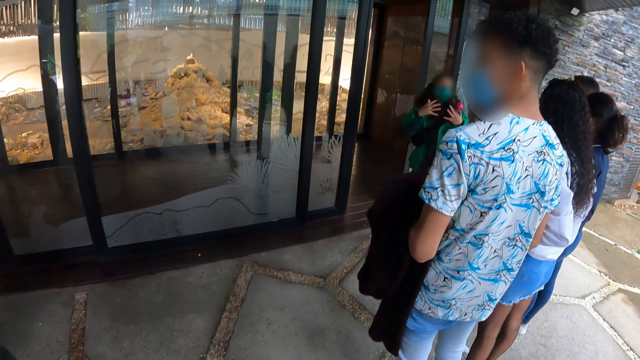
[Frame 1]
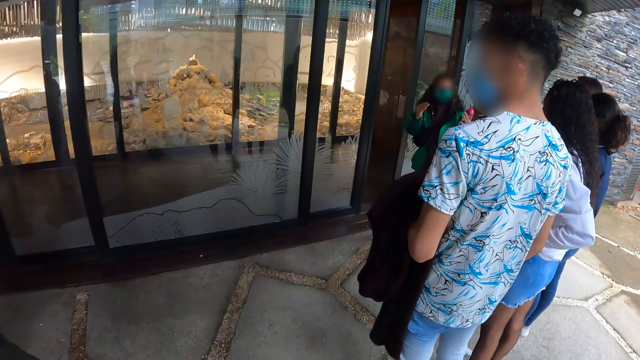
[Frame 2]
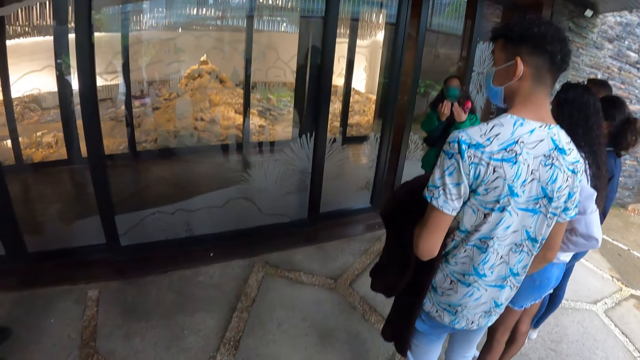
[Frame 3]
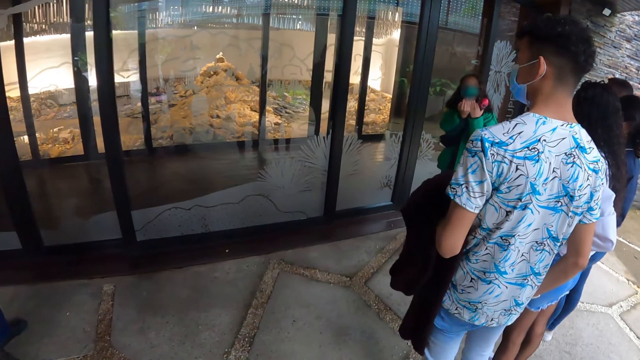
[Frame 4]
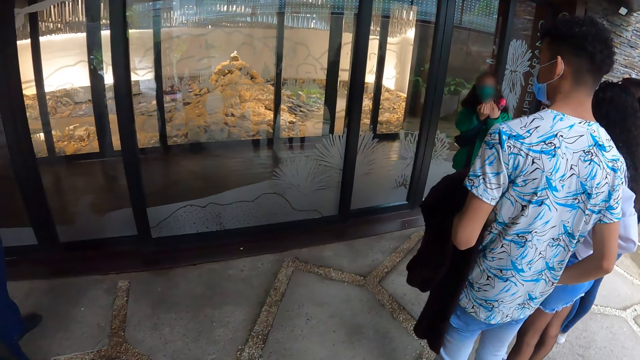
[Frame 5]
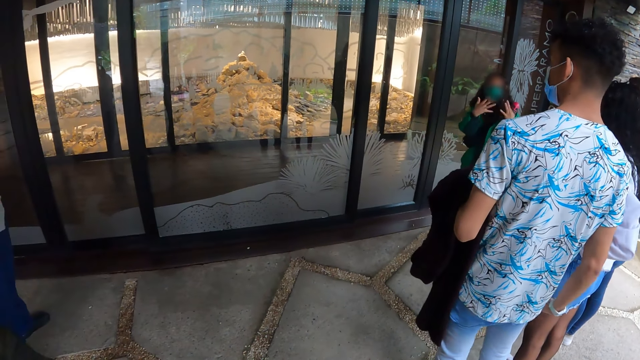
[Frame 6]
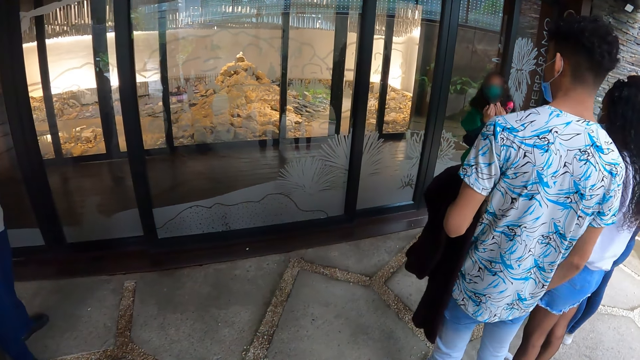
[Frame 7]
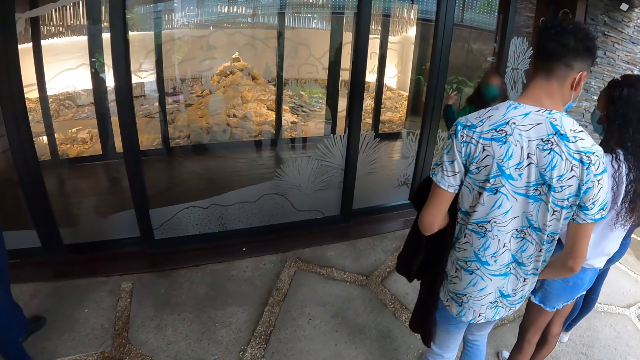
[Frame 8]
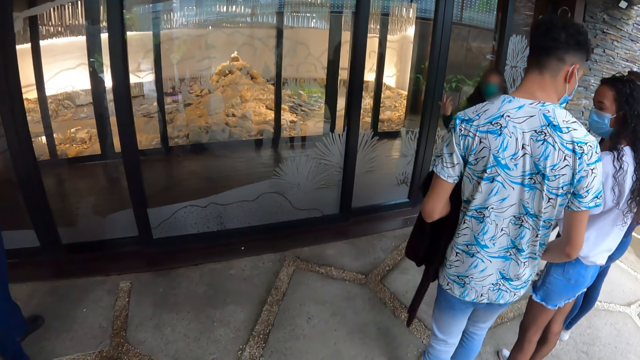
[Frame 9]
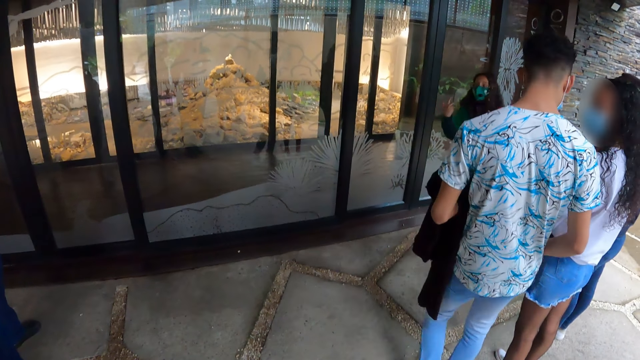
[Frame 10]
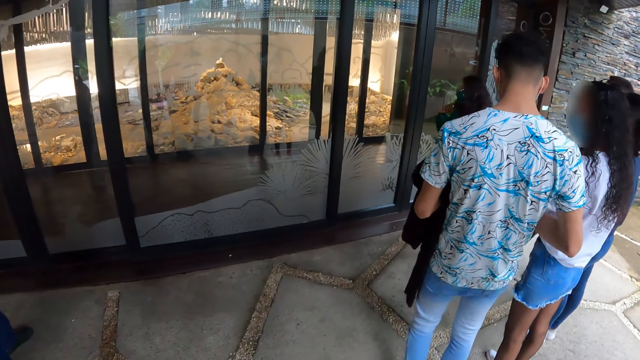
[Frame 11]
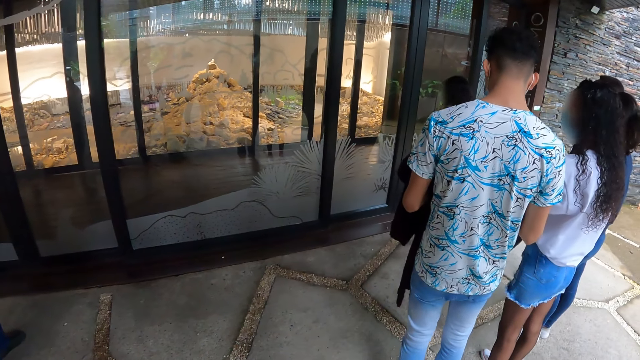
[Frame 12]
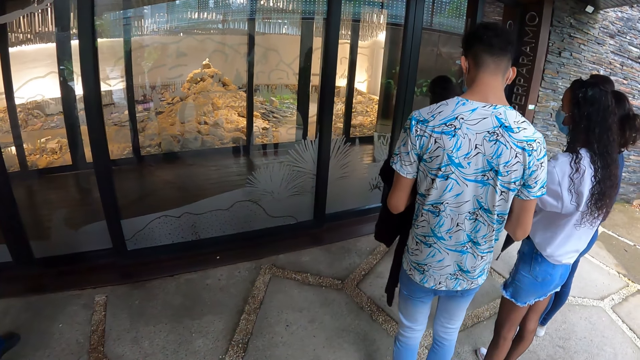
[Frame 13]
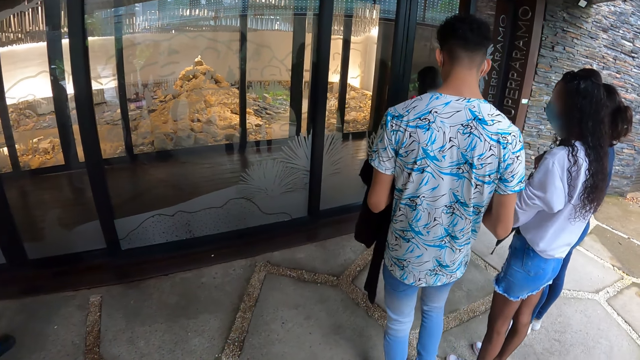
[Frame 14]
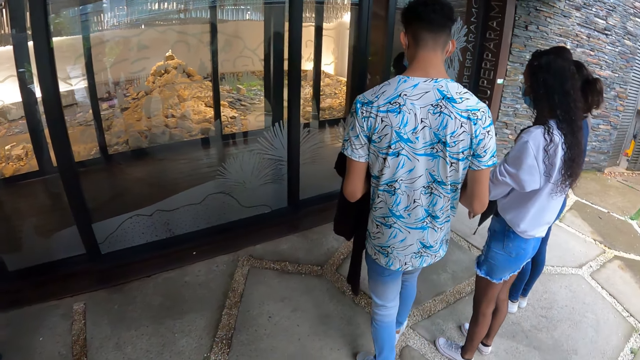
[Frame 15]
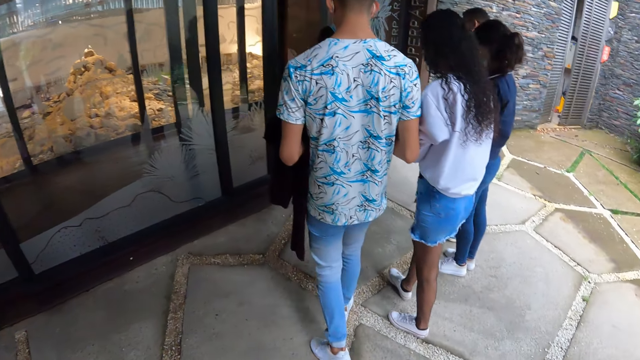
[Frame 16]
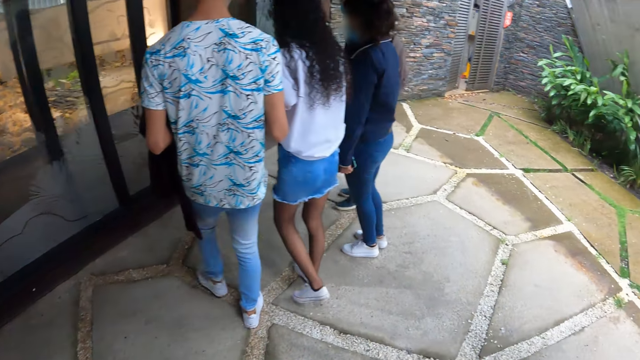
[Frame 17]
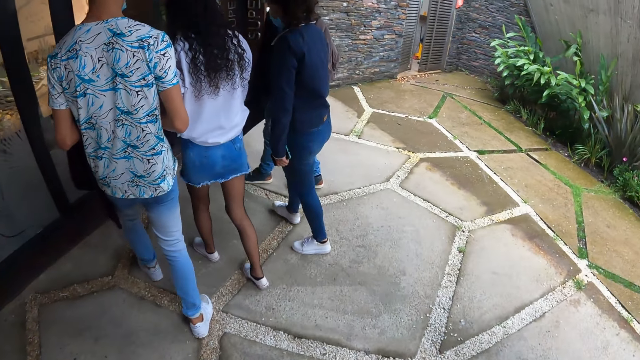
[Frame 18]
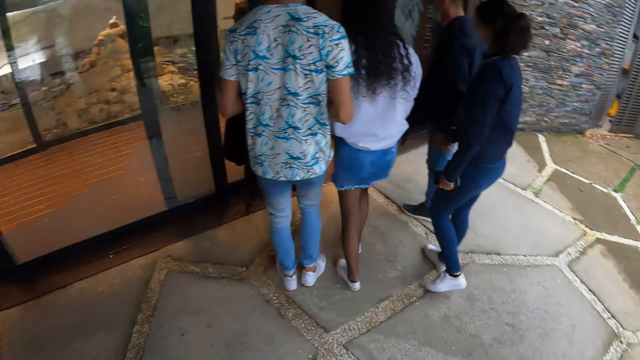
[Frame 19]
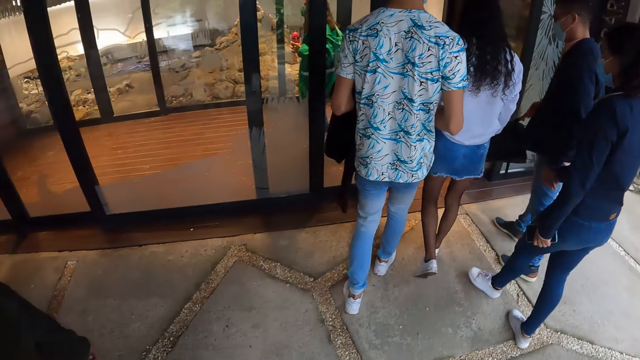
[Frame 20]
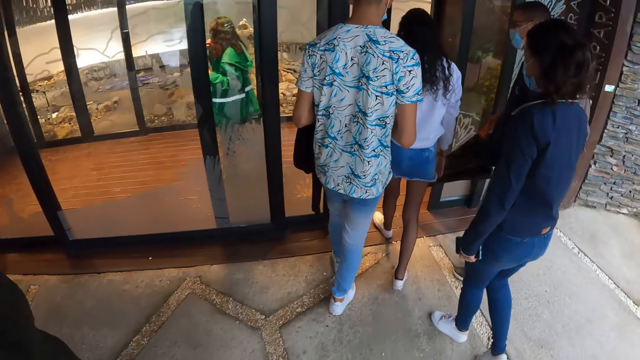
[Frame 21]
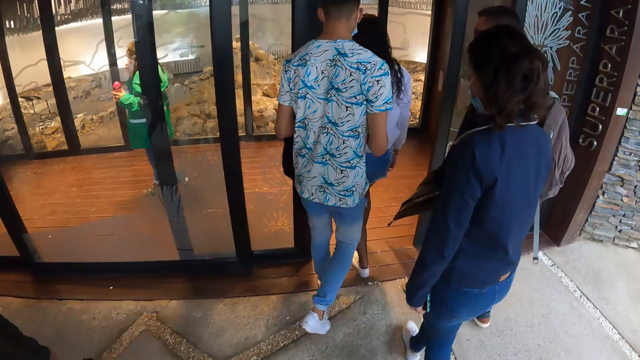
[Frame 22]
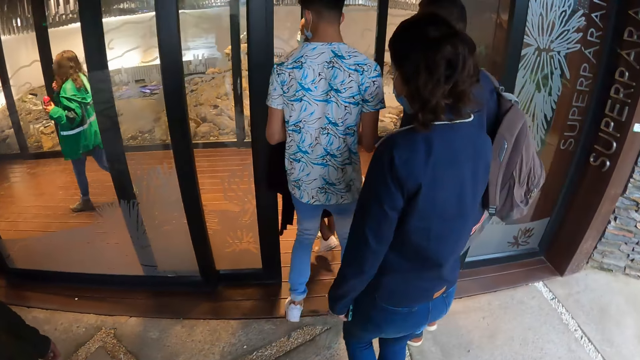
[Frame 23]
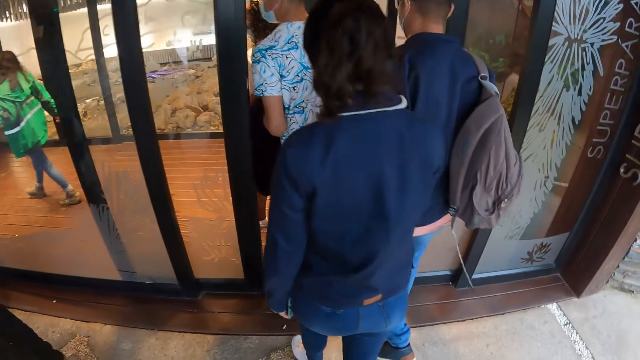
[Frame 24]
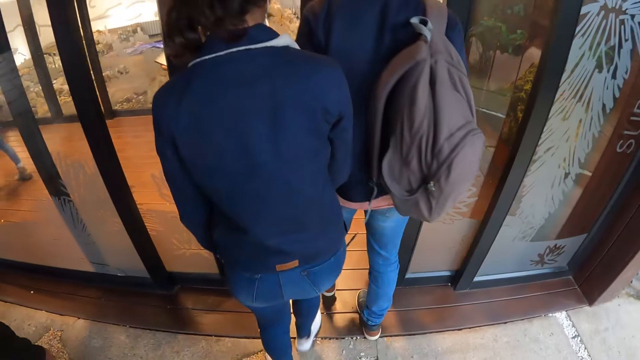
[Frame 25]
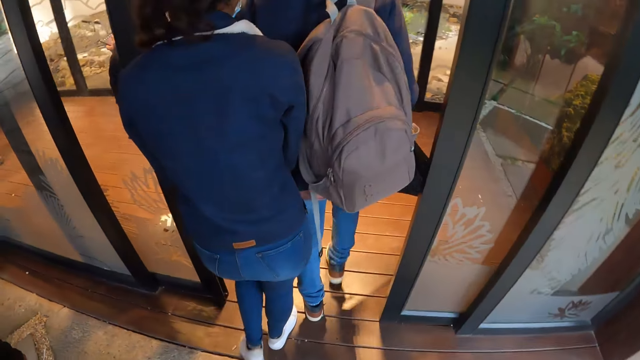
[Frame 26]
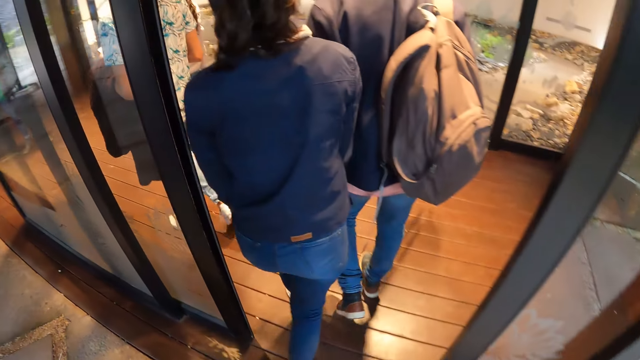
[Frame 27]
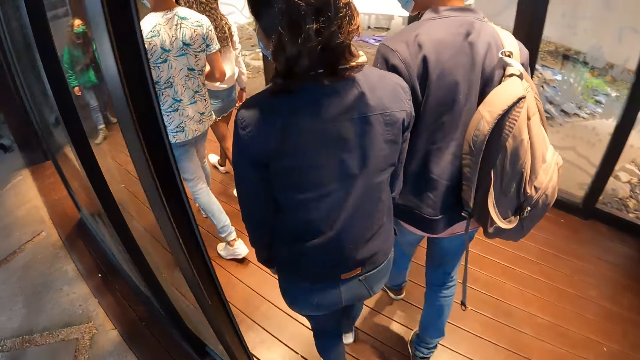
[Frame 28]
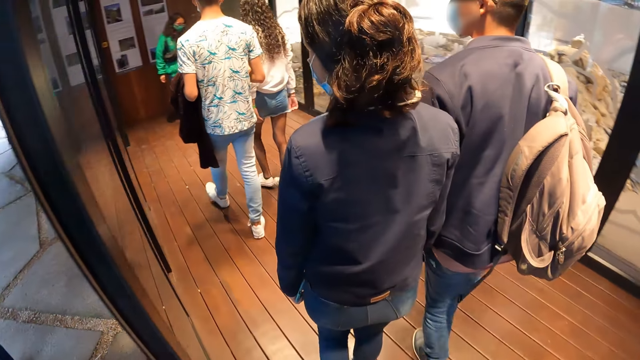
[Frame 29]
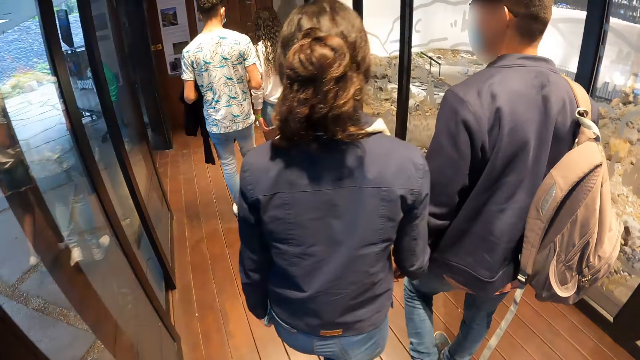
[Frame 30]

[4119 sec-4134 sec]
The man interacts with the woman. The camera wearer looks around. They move around.

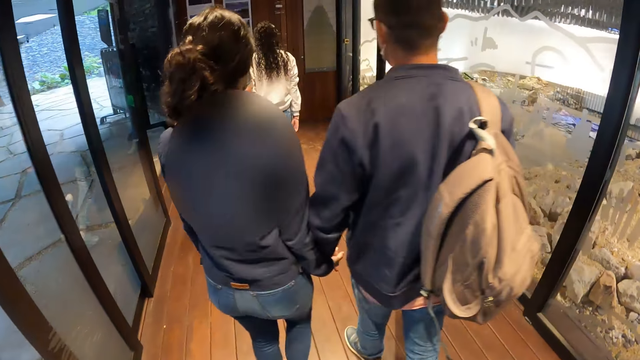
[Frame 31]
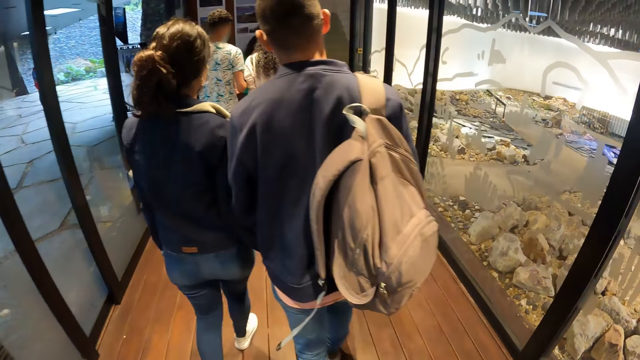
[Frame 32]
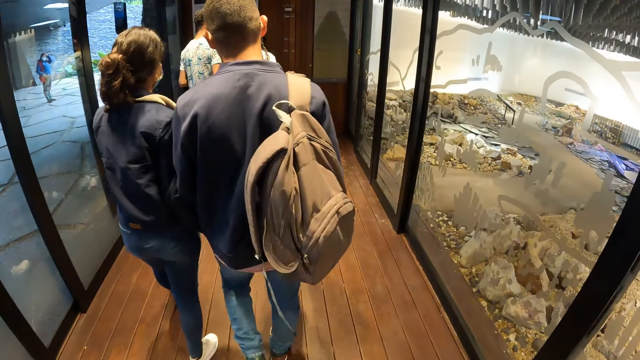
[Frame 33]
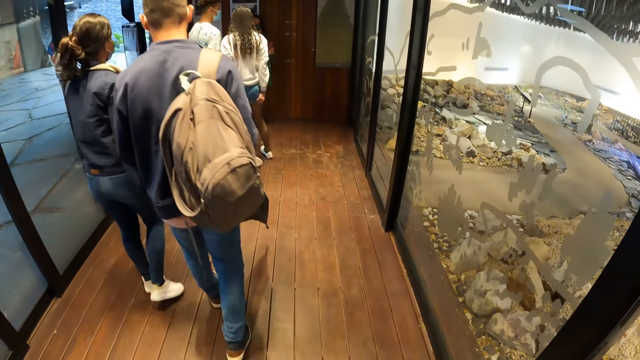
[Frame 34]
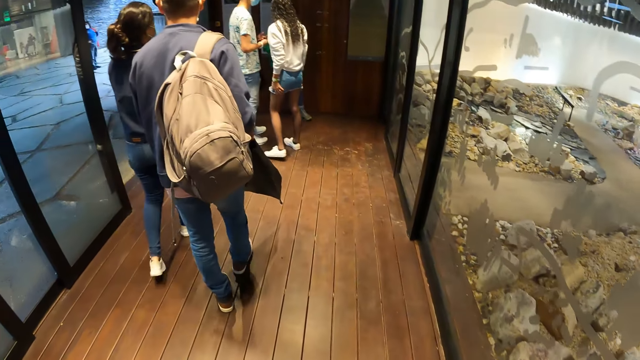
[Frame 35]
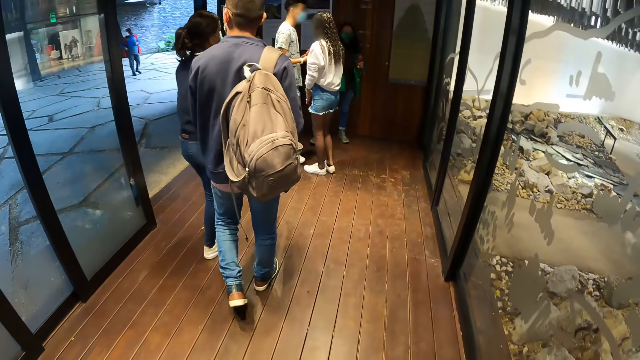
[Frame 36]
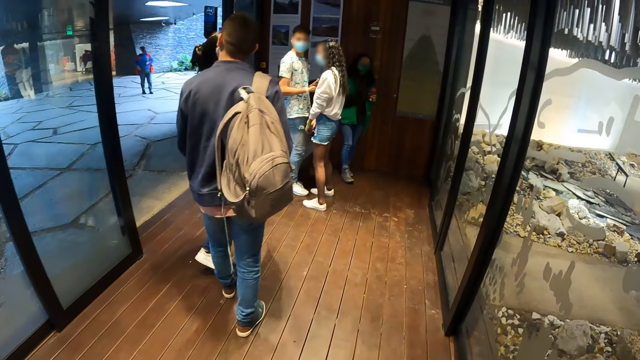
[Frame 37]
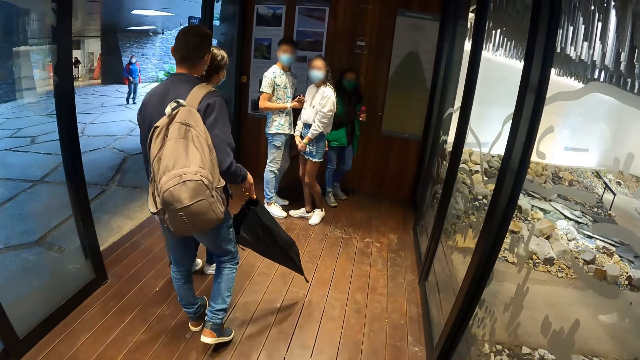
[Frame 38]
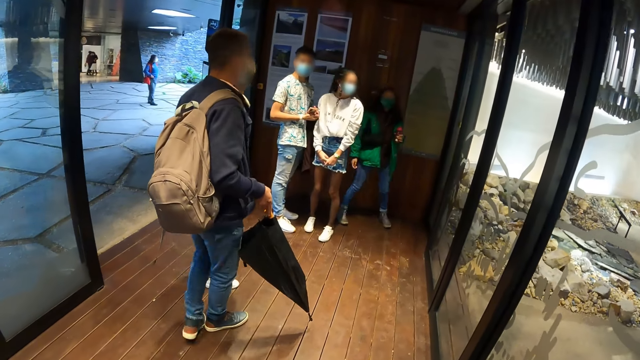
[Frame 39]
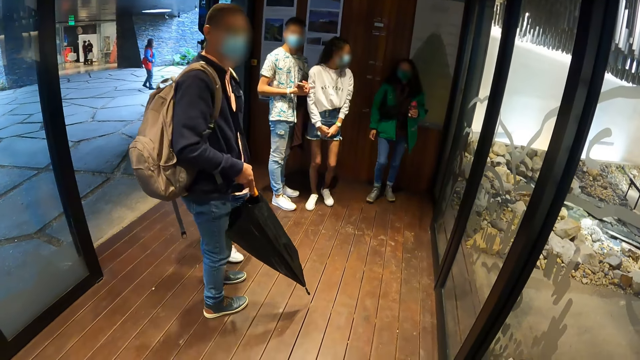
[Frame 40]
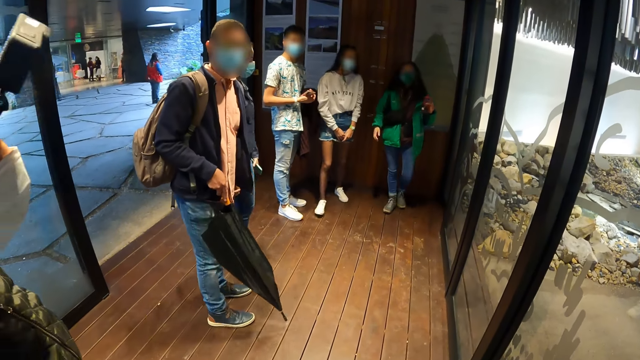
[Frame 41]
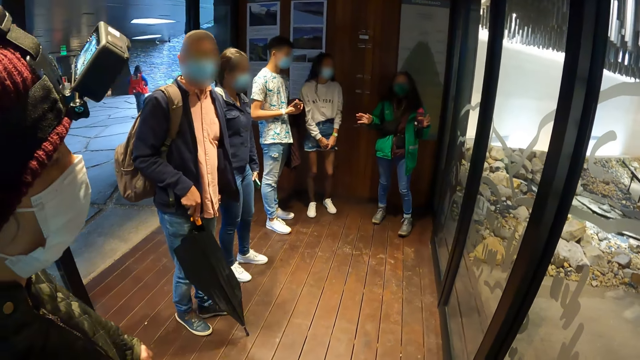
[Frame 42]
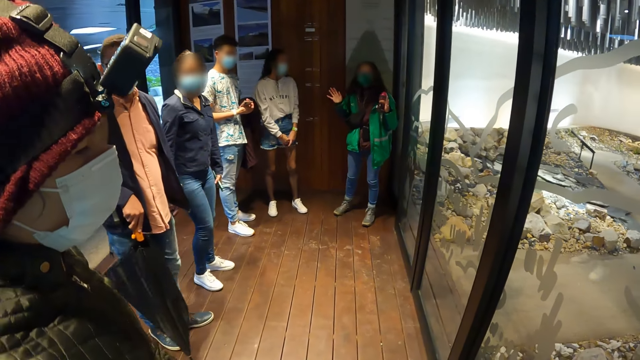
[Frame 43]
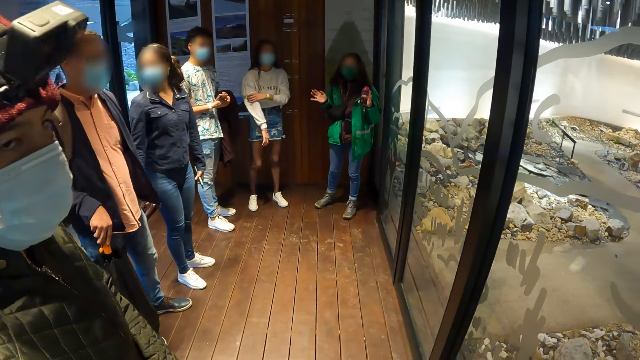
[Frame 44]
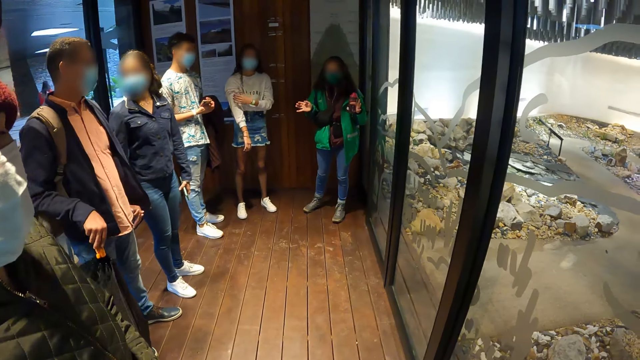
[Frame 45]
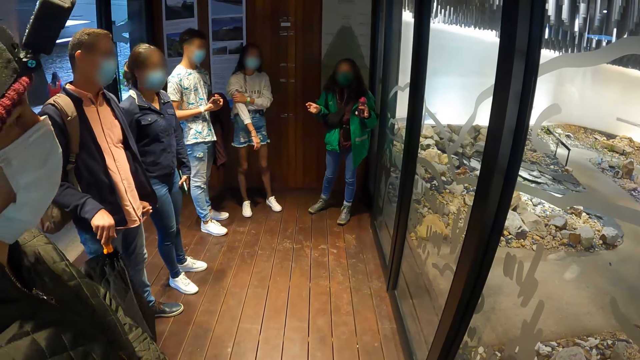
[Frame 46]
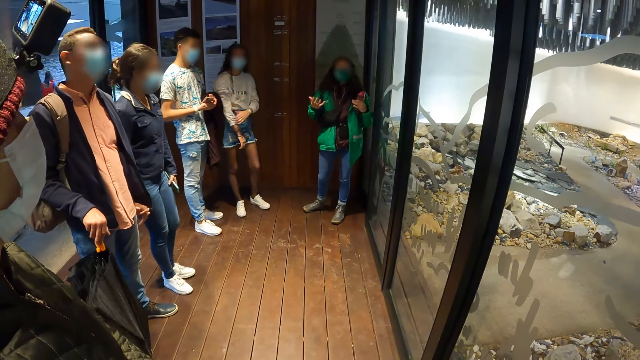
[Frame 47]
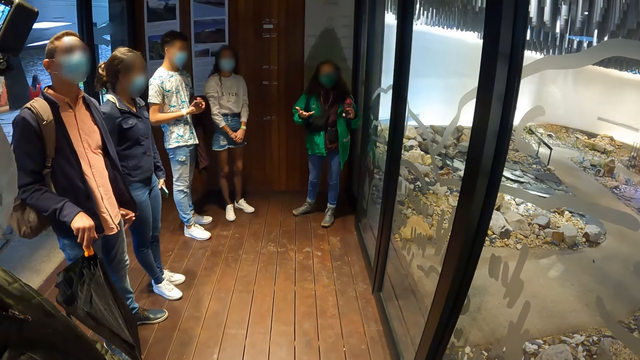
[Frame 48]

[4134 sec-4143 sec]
A woman interacts with the group of people. The camera wearer stands. They look at the woman.
